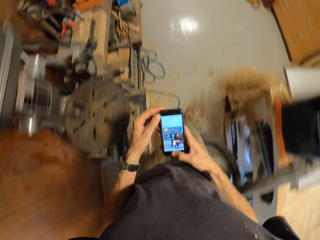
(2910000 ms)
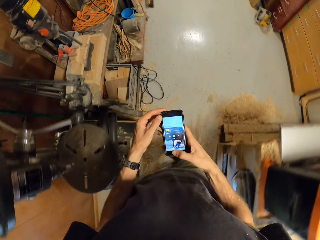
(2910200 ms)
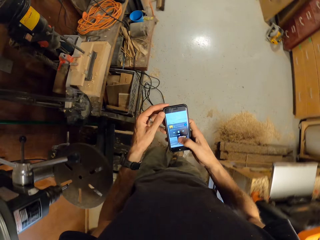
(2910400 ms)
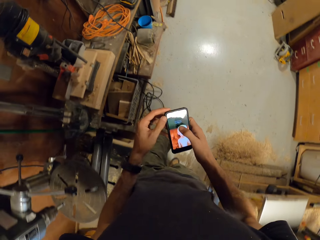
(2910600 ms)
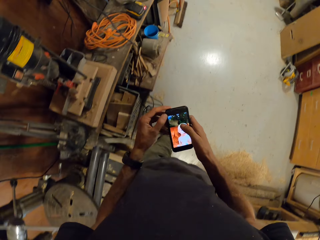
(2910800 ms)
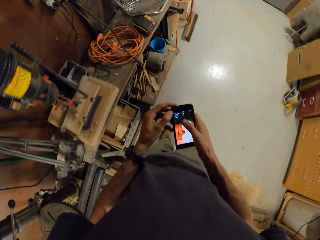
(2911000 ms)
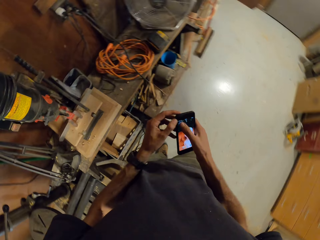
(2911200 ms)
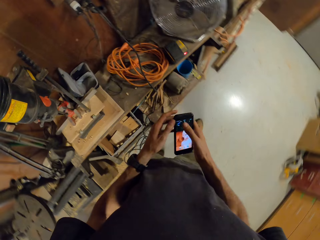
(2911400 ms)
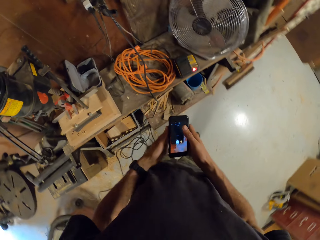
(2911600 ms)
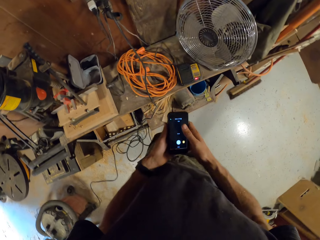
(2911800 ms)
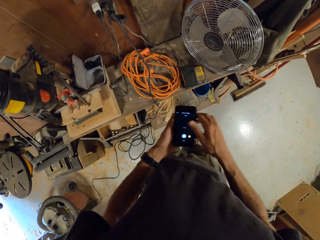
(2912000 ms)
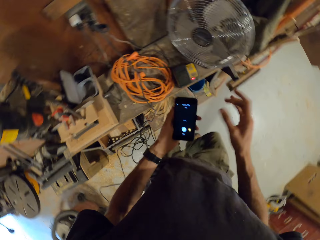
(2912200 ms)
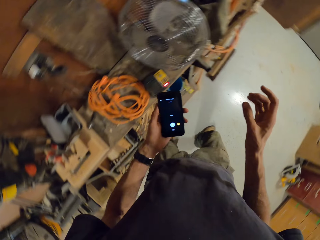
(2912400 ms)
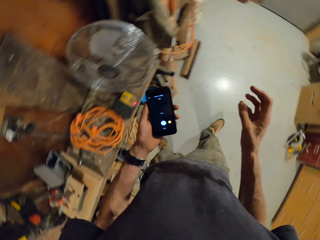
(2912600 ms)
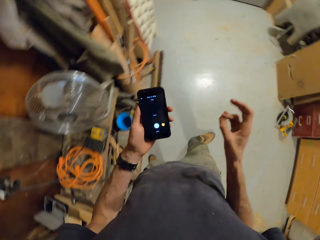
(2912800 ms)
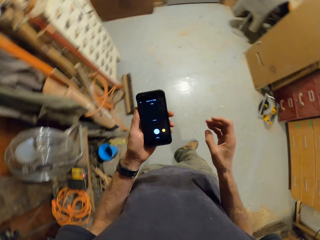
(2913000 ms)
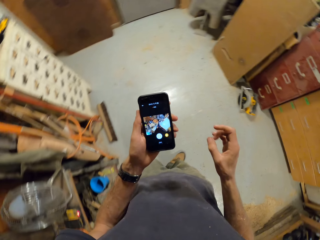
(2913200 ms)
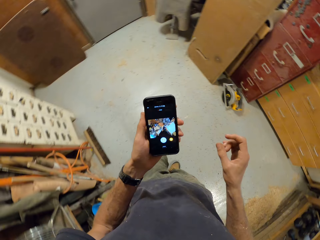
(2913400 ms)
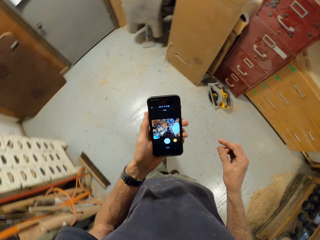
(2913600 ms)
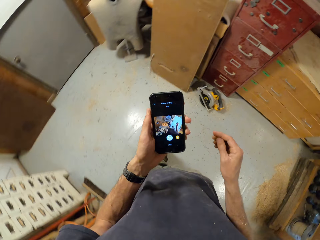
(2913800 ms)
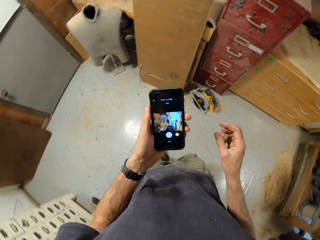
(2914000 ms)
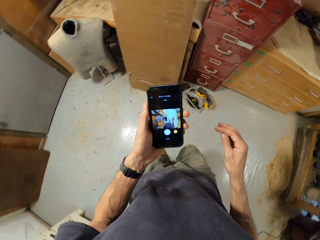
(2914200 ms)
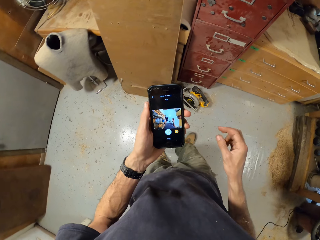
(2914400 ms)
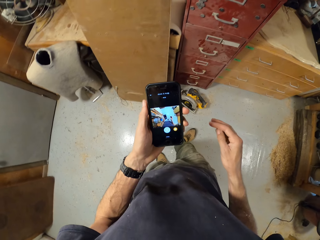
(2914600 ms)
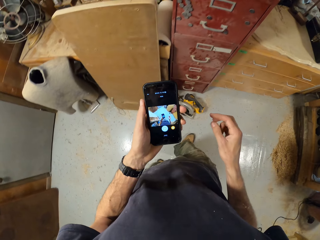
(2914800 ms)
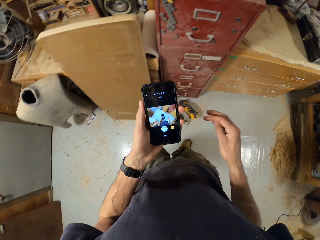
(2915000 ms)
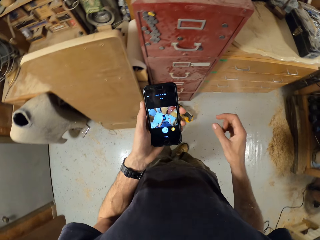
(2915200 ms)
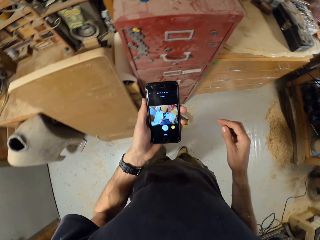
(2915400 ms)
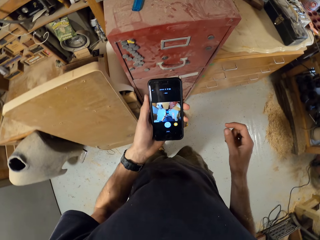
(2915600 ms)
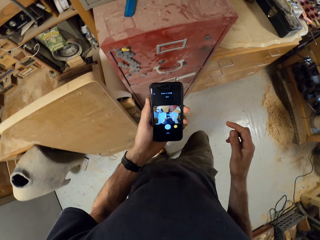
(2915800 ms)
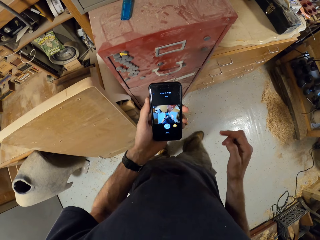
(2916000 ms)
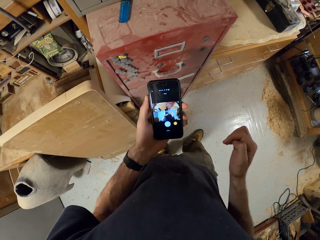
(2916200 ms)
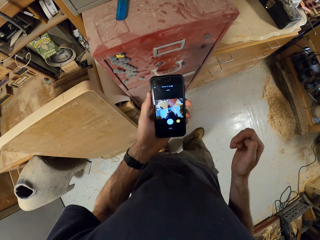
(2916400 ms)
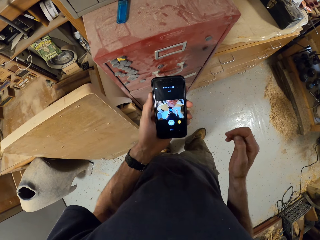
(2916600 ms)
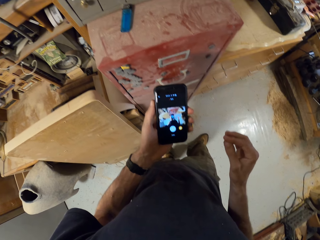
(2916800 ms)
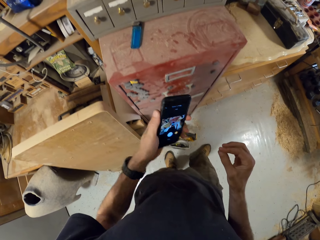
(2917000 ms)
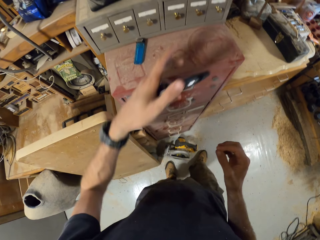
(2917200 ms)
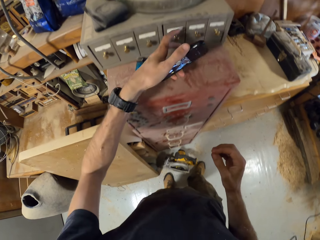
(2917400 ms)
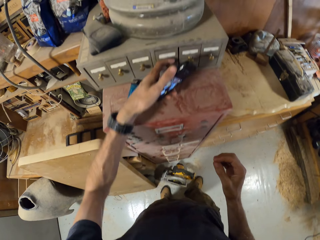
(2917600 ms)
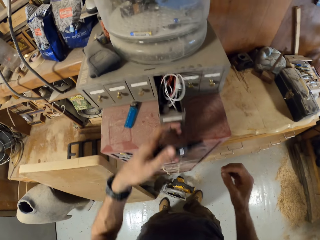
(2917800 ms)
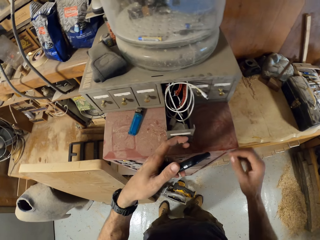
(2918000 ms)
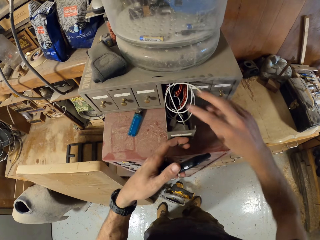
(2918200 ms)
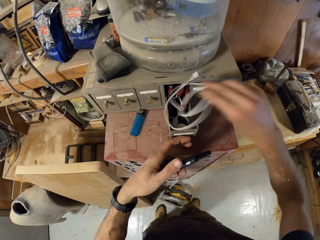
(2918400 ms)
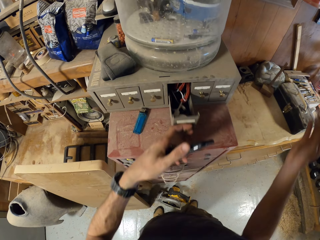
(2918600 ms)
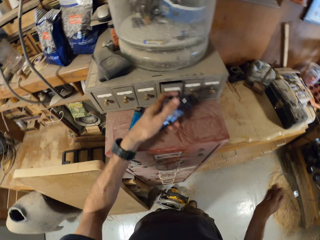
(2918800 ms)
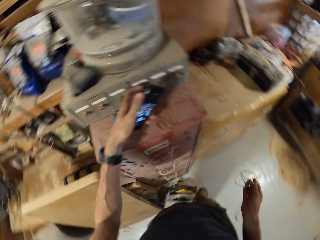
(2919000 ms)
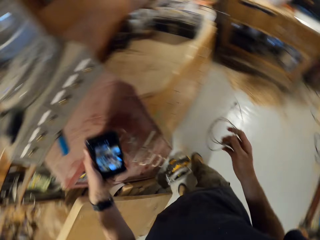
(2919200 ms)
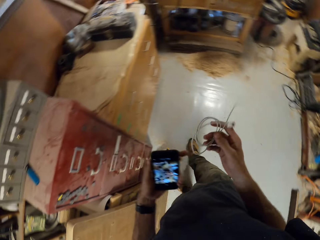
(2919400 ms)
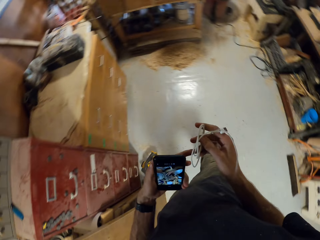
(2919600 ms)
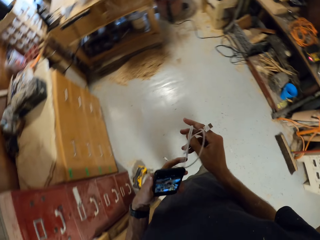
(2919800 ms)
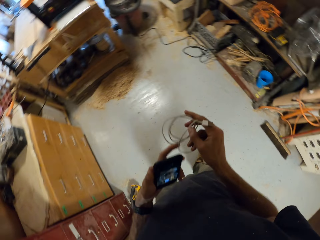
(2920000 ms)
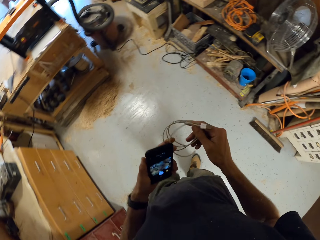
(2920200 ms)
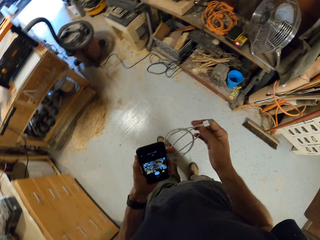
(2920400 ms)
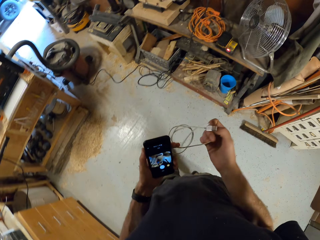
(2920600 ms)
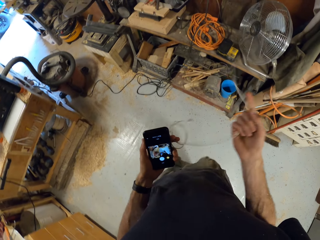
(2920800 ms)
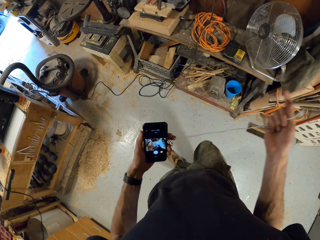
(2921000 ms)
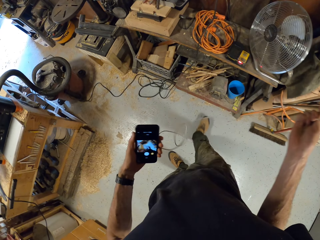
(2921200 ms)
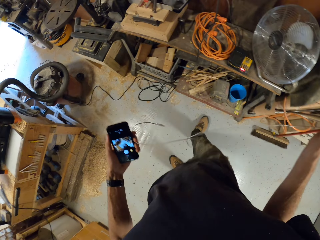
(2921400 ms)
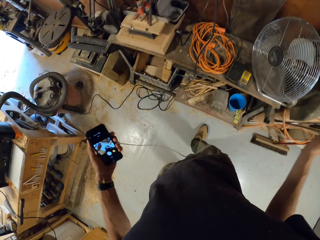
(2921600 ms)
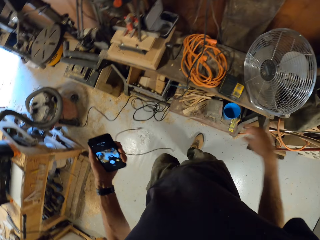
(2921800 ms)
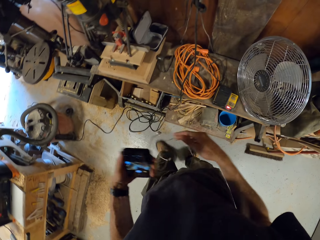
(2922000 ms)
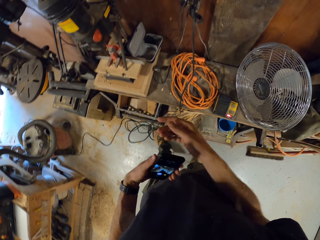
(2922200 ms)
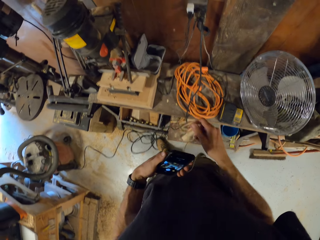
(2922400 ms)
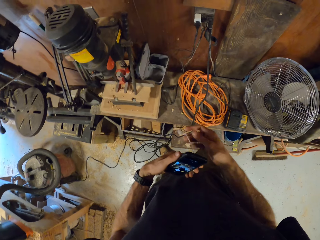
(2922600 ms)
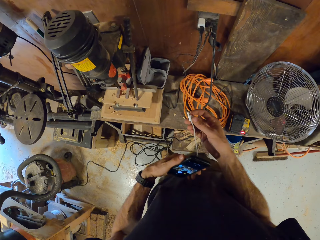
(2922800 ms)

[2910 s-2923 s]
The camera wearer handles his phone. He opens a cabinet or drawer with his left hand. He pulls out a white USB cord or cable from the cabinet with his right hand. He opens the cabinet with his left hand. He closes the drawer. He holds the white USB cord with both hands. He untangles the cable.

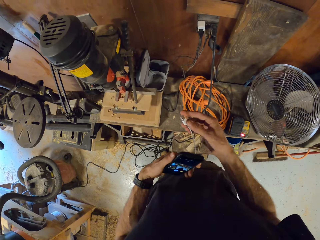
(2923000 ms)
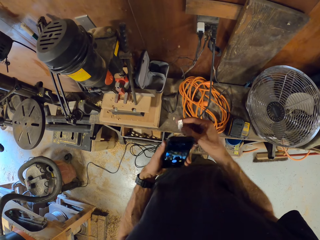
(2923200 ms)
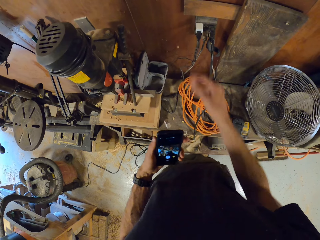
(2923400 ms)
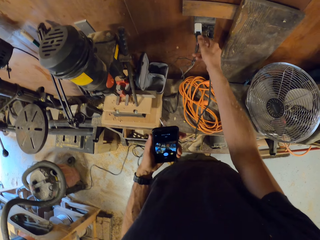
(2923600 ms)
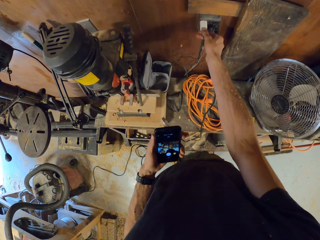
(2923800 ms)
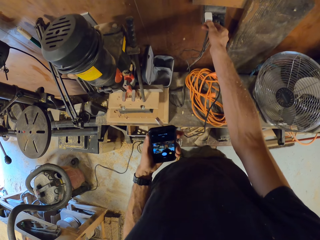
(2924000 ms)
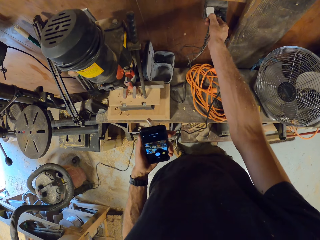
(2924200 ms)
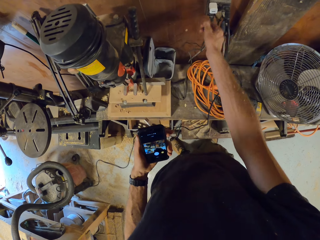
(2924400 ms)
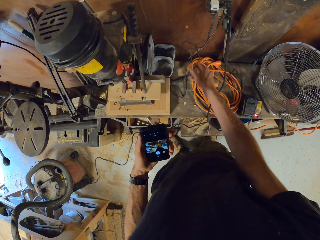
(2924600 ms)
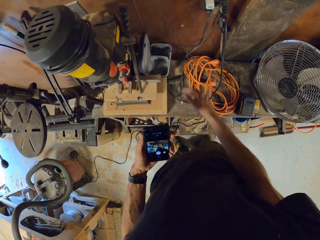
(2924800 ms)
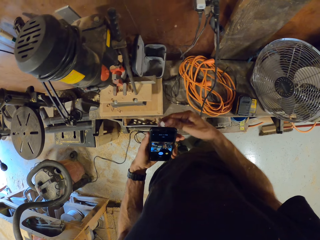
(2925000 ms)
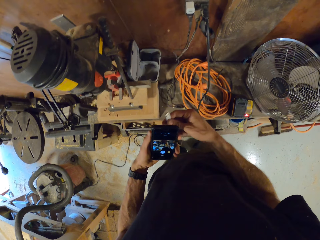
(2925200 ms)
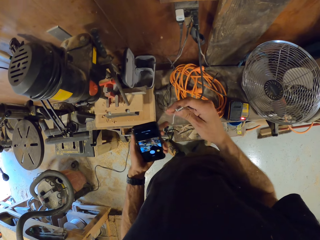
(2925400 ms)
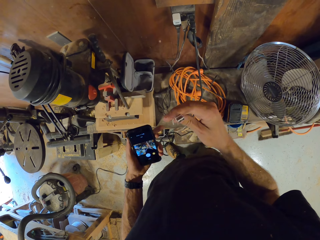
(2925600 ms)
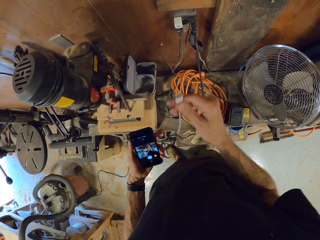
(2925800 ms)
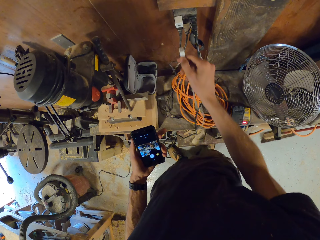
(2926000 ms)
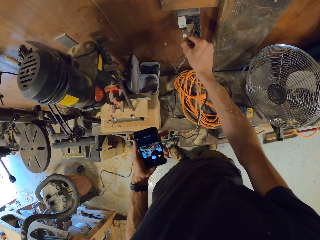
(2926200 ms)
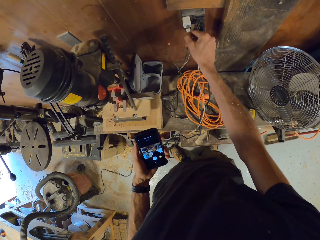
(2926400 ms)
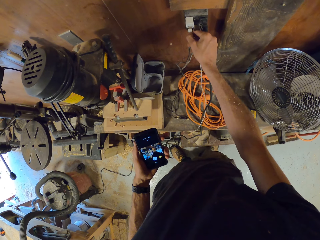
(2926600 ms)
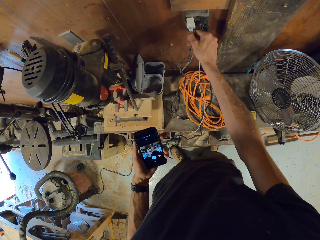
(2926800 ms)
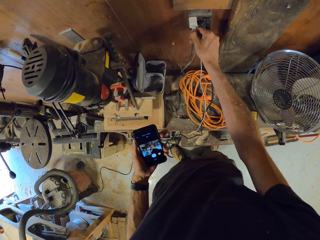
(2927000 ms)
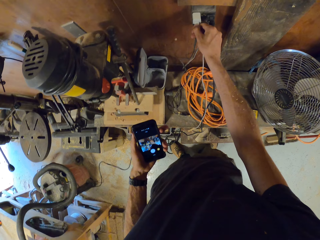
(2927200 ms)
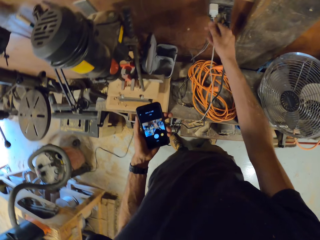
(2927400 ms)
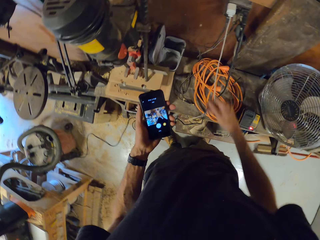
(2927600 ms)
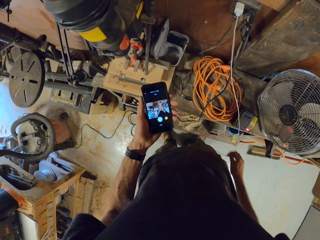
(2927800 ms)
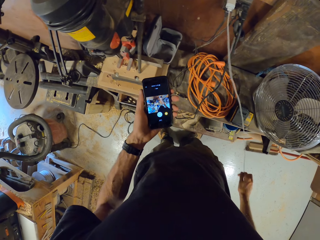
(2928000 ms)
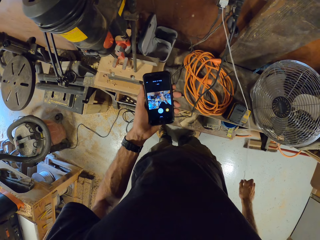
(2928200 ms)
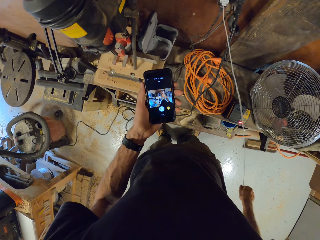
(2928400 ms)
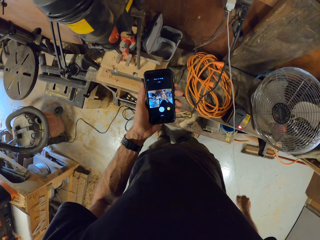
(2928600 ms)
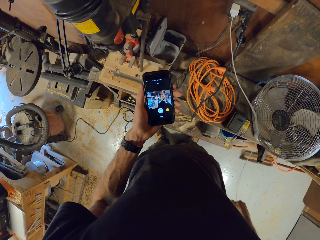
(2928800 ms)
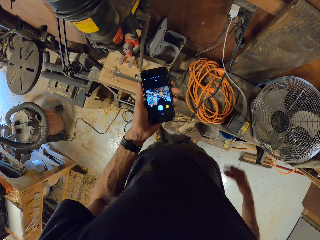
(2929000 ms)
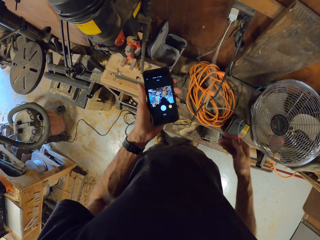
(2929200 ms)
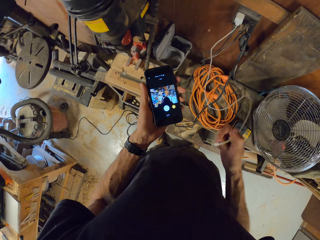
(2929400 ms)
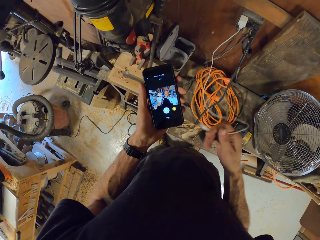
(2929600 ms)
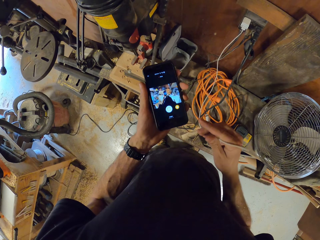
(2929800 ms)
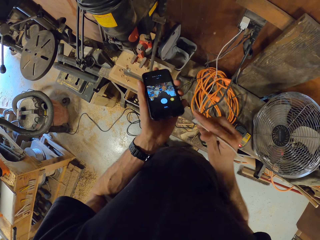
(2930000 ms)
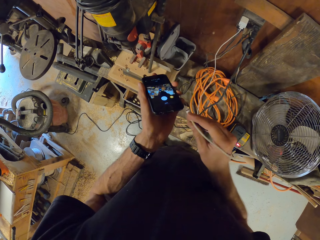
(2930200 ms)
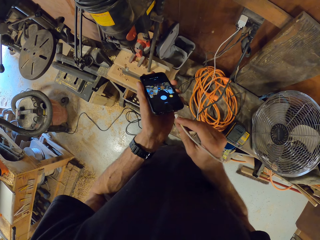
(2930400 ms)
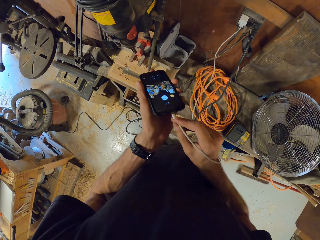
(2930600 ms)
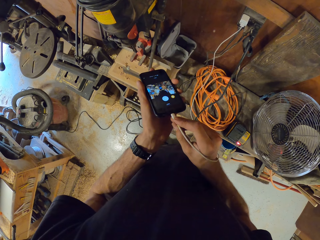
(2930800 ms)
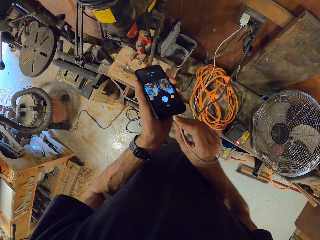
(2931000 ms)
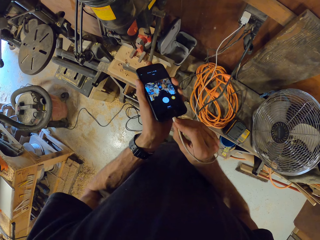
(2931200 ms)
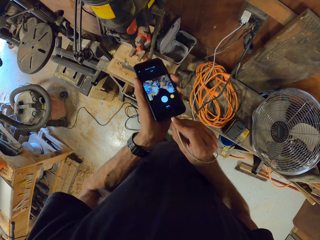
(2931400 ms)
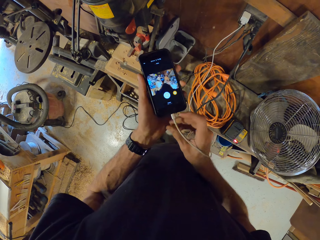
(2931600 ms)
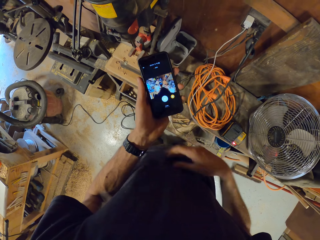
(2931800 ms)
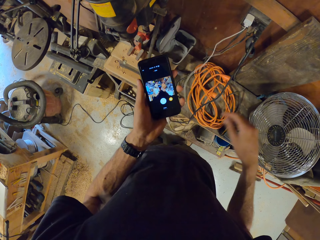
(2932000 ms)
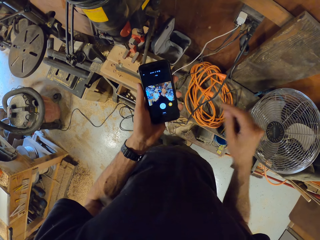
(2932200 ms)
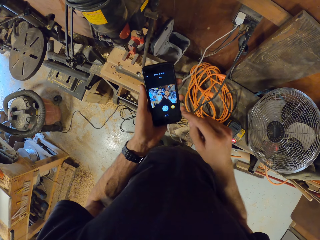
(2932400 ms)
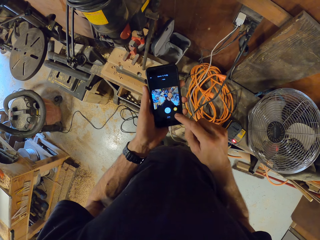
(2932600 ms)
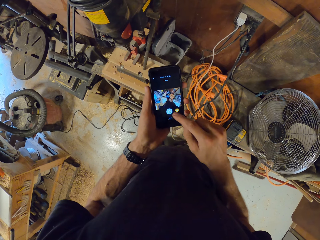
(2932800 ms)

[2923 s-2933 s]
The camera wearer removes a black USB cord from an adapter in a socket with his right hand. He drops the black USB cord on a table with his right hand. He passes the white USB cord from his left hand to his right hand. He plugs the white USB cord into the adapter with his right hand. He pulls a cable. He plugs the other end of the white USB cord in his right hand into the phone in his left hand.
